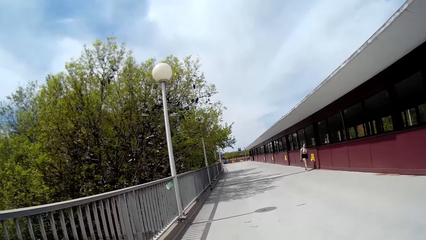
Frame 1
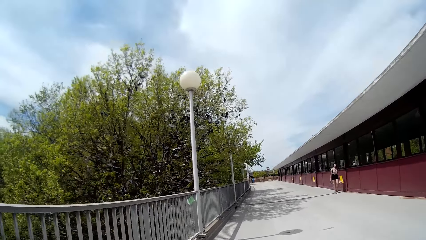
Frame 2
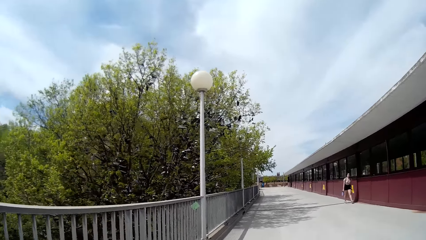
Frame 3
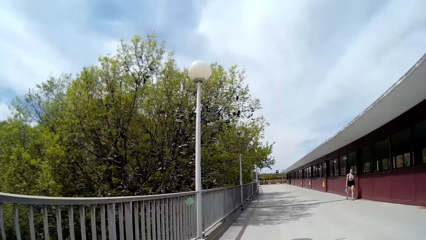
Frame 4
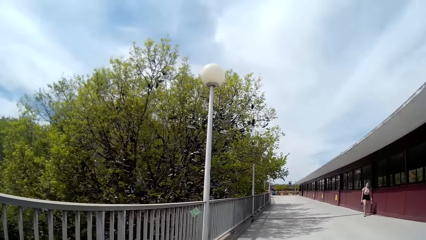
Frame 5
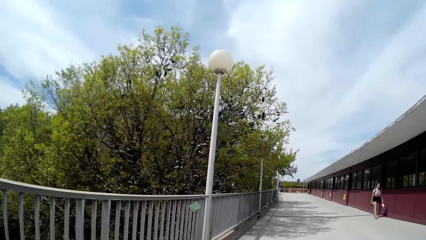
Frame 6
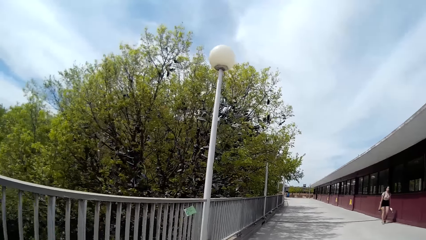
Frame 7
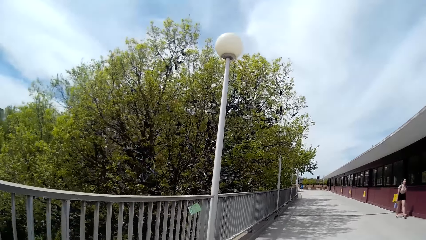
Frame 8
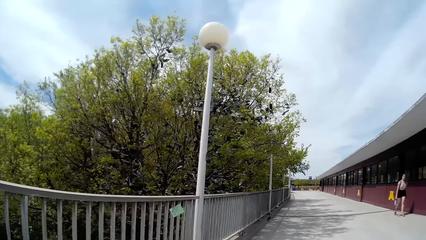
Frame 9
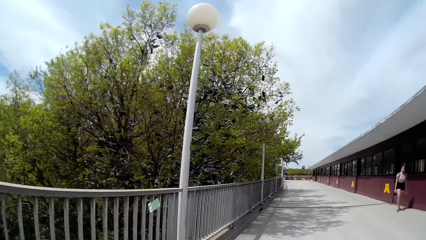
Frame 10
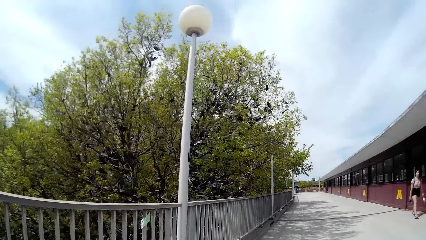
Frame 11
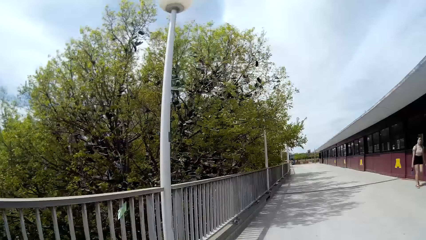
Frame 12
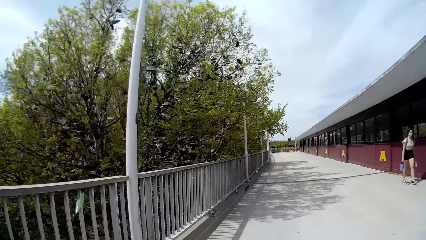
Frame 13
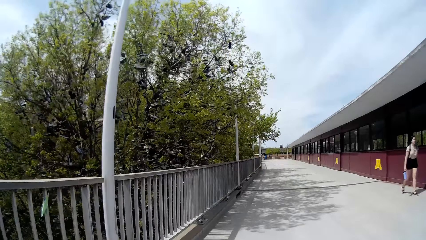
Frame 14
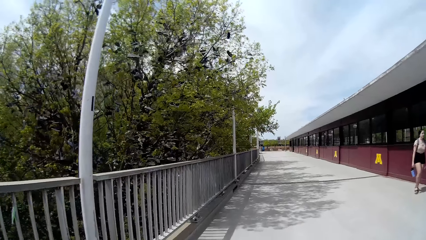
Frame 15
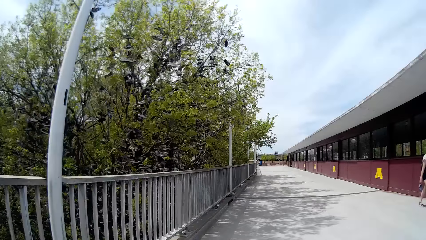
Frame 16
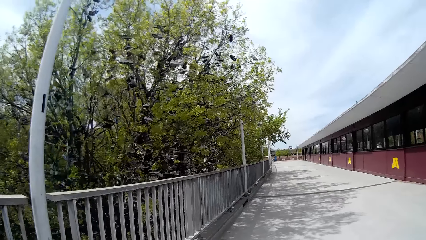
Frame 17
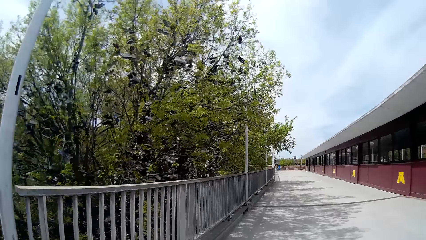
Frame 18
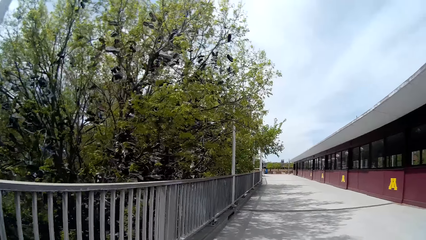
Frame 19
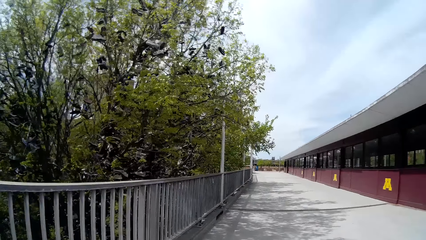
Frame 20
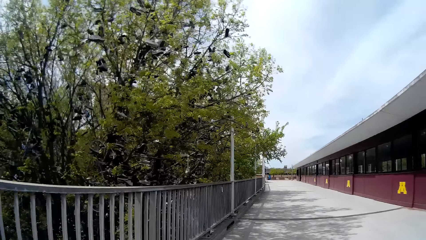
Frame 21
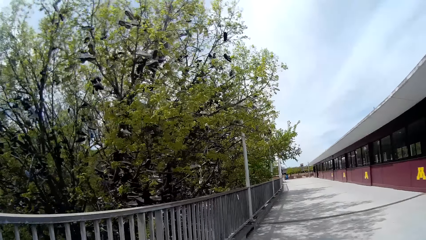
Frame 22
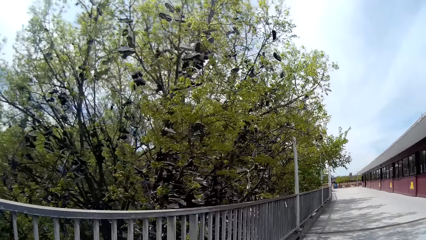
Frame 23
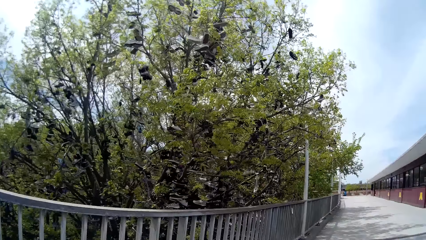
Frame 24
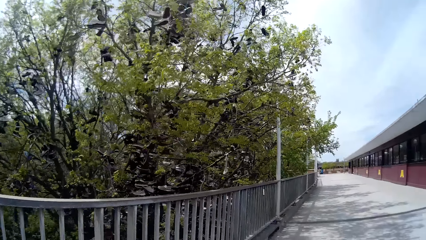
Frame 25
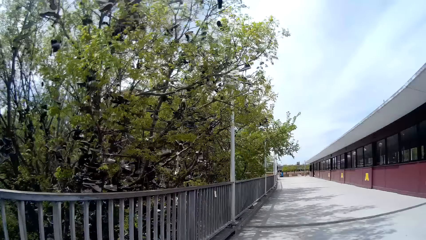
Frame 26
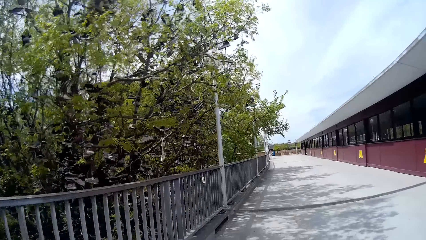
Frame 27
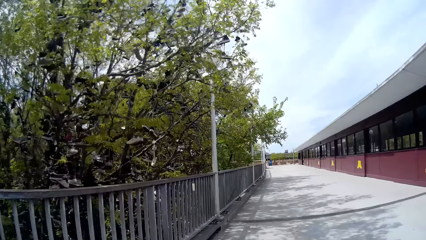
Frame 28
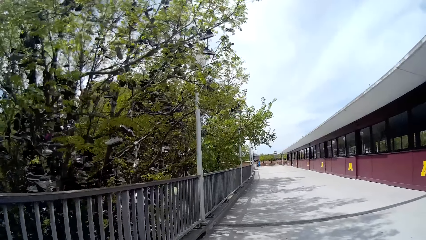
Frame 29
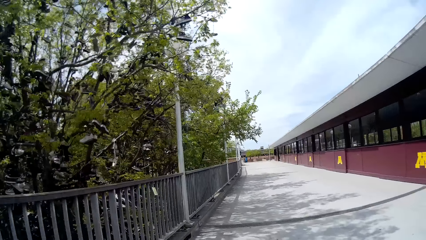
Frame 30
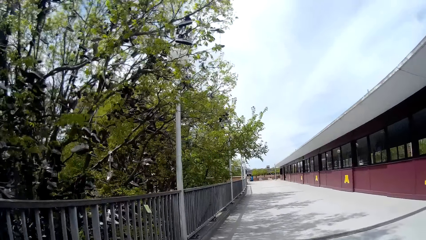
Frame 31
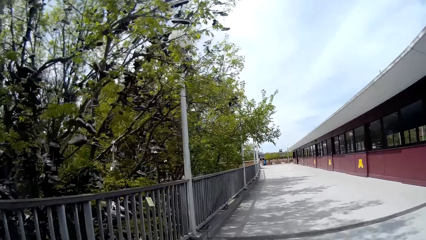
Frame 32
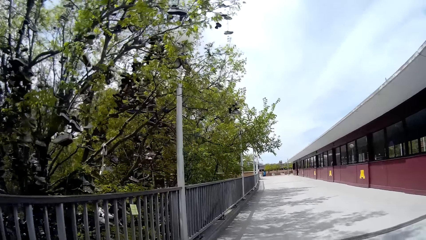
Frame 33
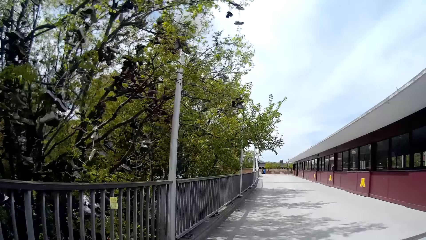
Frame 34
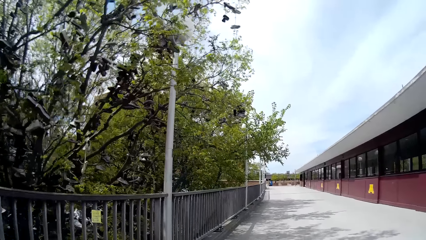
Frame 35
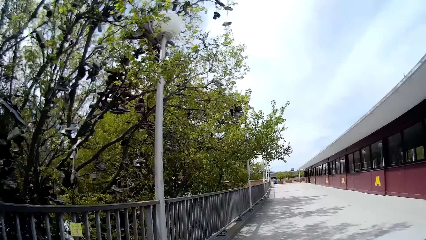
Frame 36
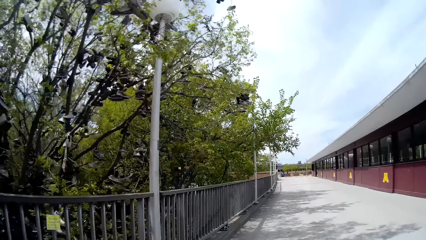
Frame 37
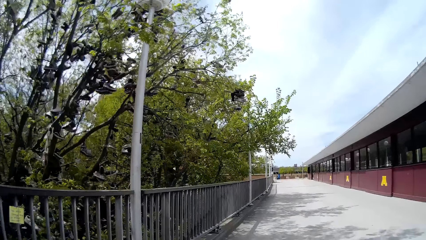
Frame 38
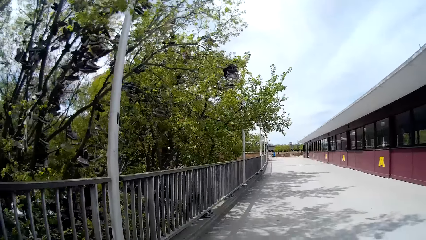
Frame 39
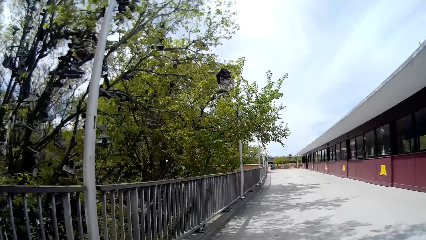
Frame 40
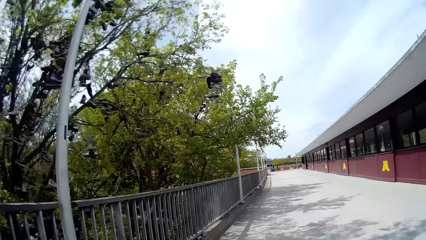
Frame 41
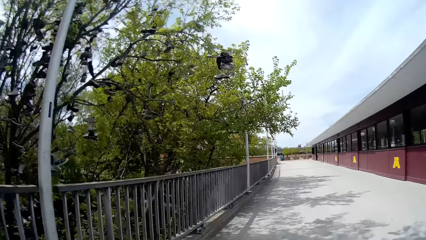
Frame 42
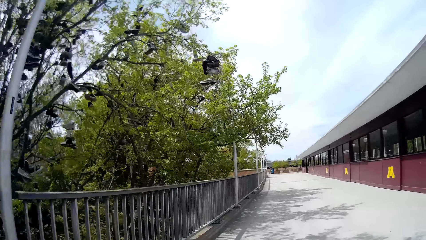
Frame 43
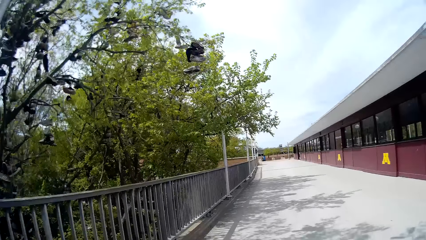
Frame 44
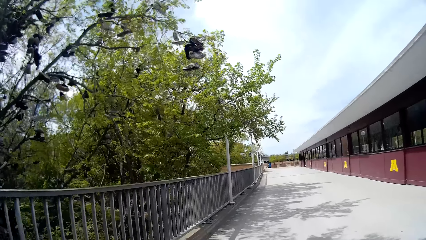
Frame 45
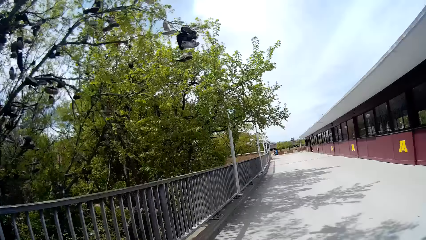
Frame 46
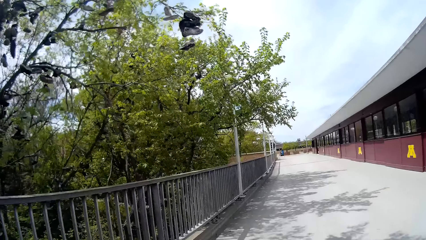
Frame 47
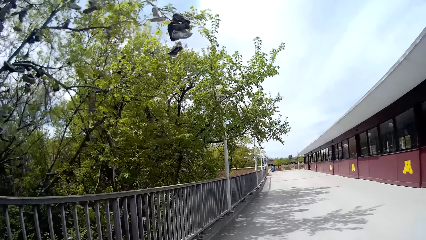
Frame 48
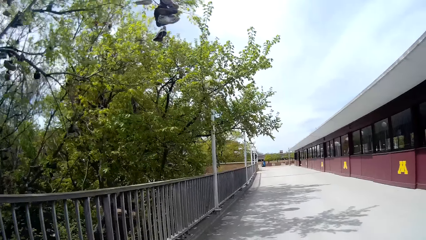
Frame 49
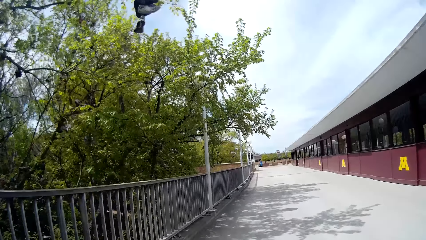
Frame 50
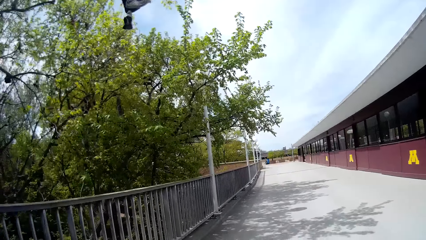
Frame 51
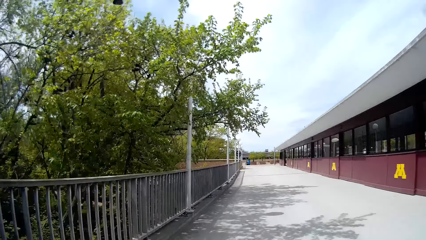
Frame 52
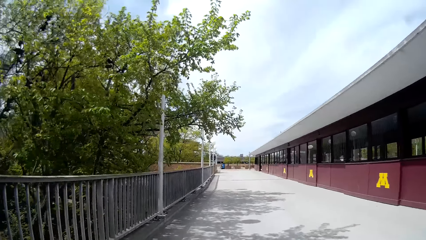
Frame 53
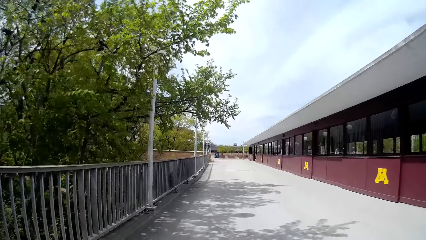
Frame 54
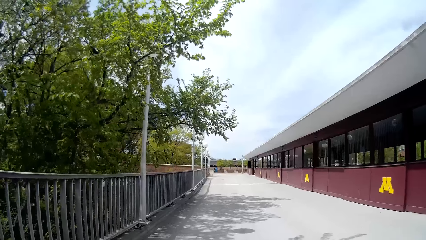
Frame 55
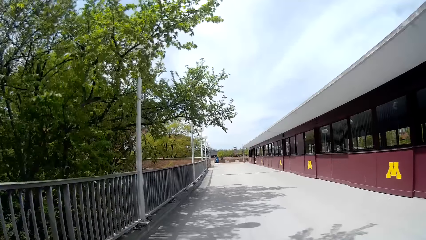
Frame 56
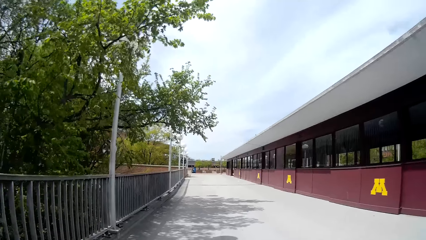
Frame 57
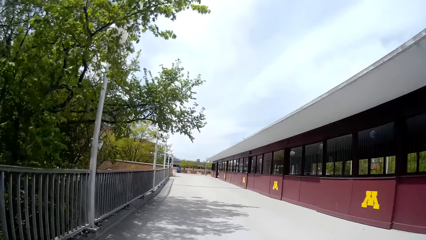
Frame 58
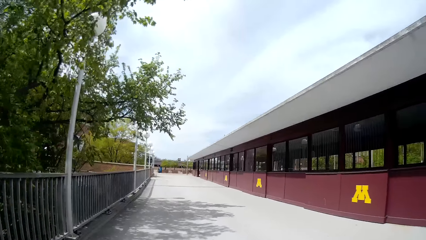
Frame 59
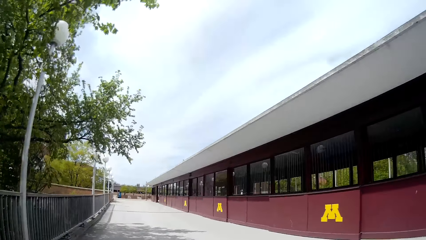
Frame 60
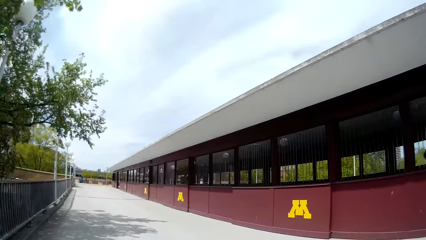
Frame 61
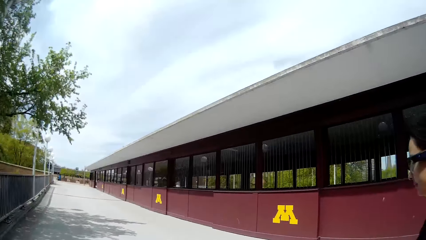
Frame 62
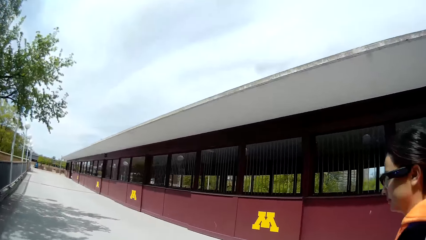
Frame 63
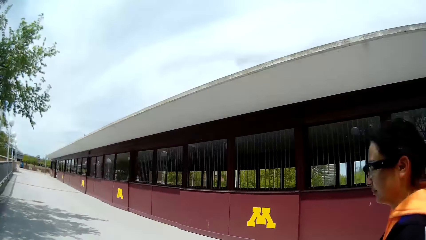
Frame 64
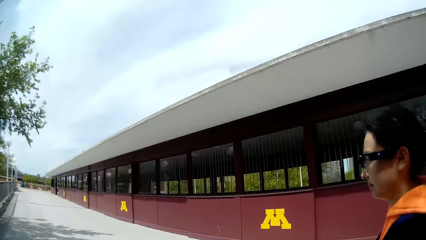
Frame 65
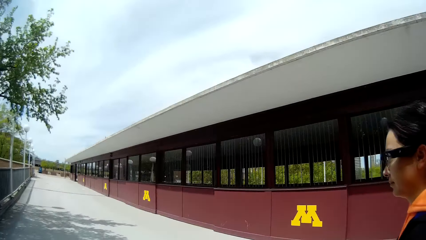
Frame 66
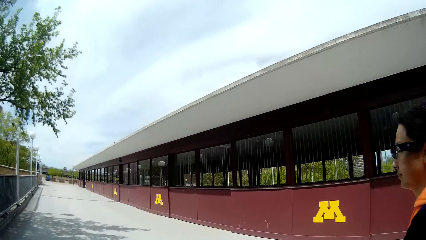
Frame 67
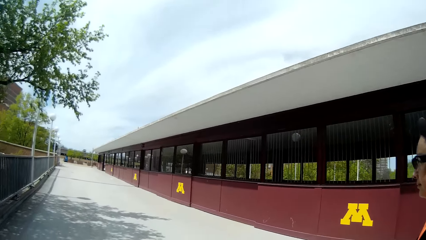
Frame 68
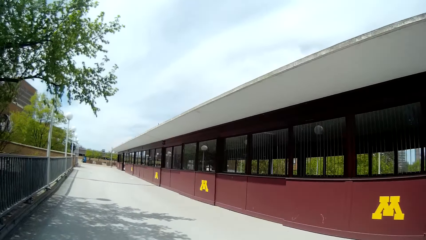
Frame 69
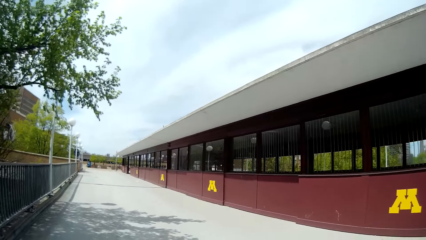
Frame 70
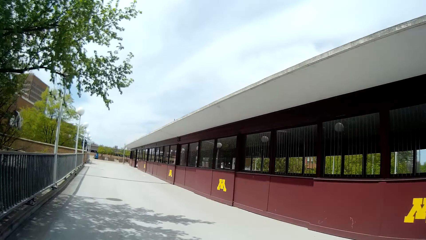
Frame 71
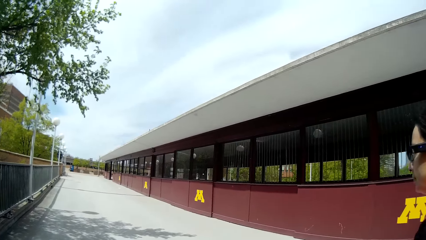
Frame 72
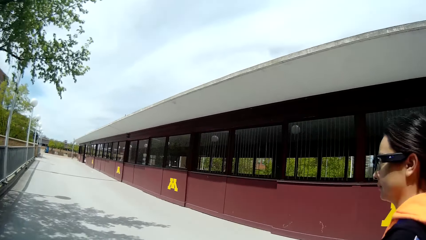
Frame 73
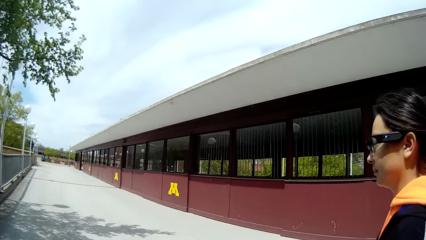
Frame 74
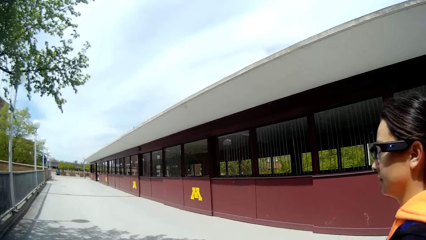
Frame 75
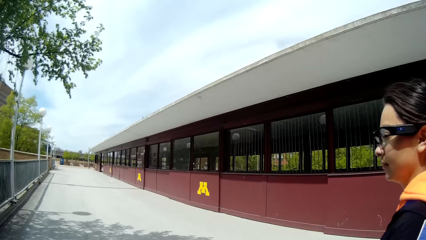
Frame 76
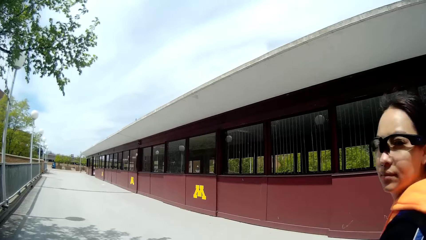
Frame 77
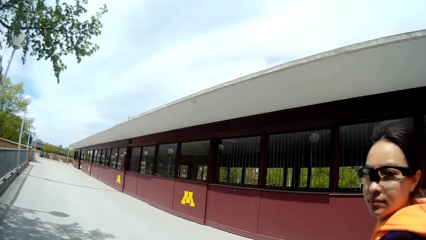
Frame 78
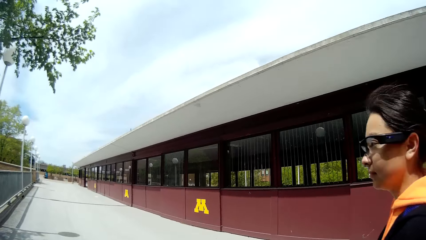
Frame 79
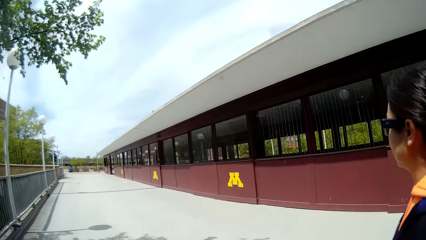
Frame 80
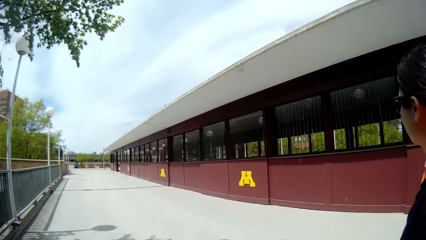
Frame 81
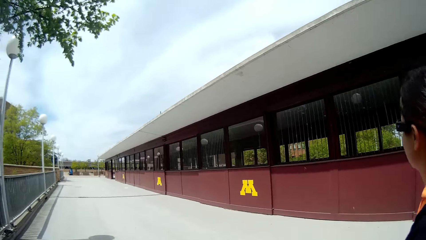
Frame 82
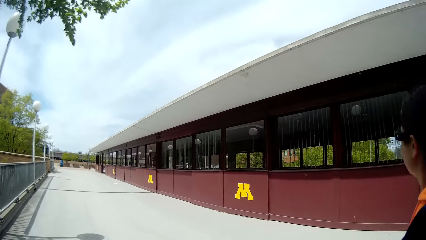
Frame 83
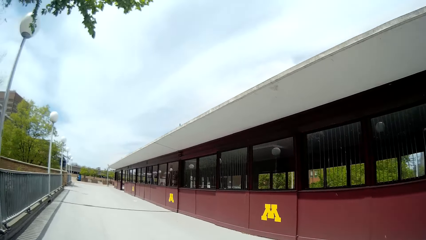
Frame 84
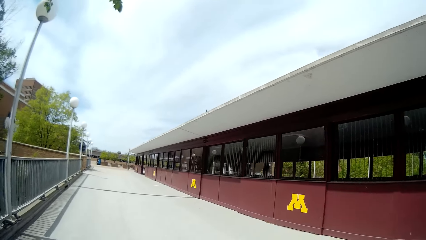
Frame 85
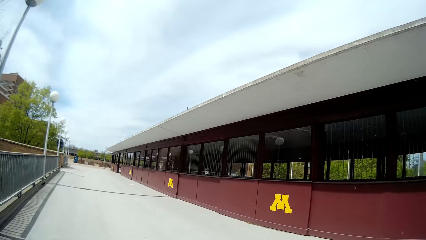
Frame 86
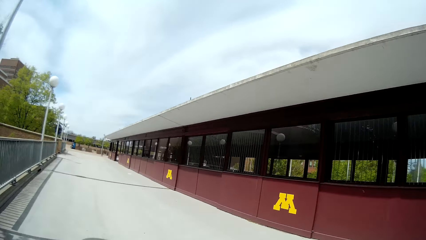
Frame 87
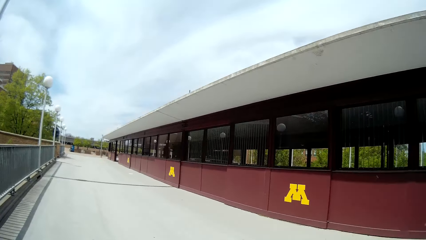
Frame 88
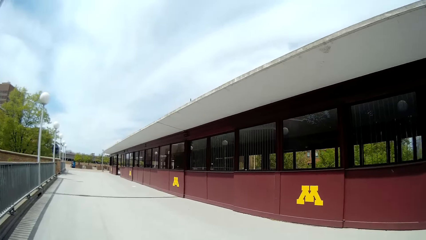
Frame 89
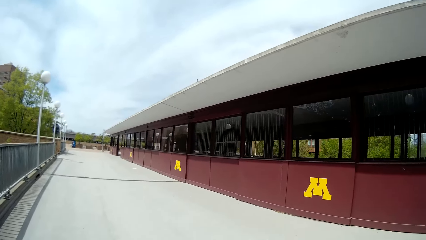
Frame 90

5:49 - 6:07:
A woman walks past the camera wearer. The camera wearer is looking on the side. They look forward. They look at another woman. They converse with the other woman.
